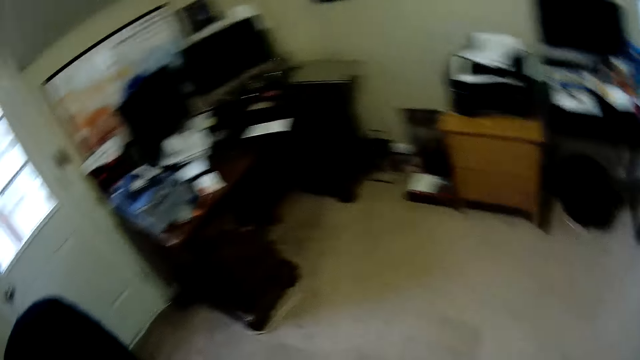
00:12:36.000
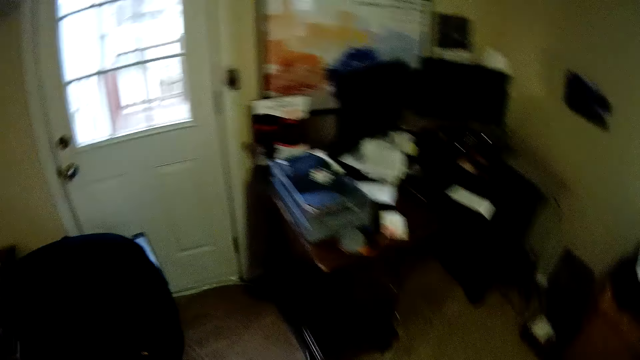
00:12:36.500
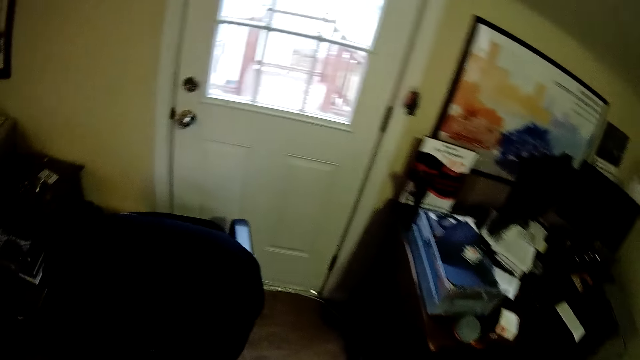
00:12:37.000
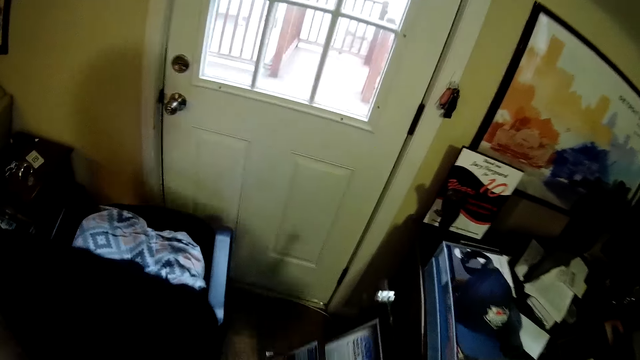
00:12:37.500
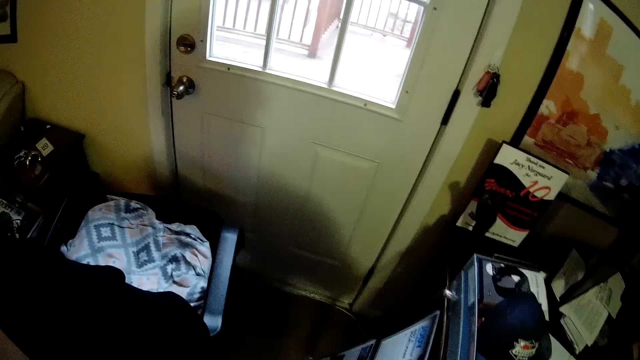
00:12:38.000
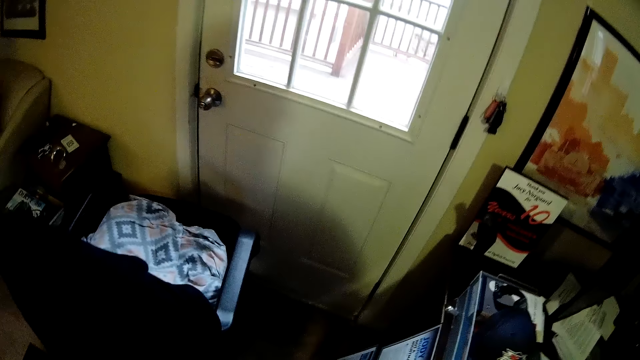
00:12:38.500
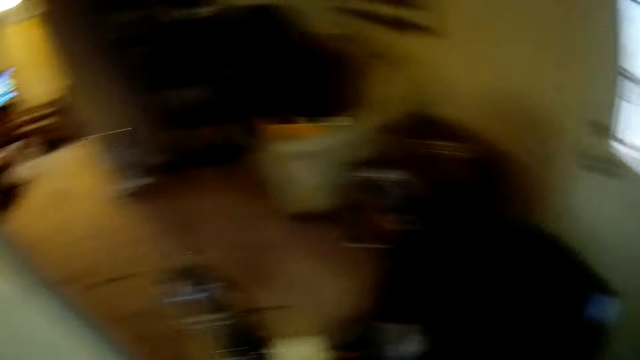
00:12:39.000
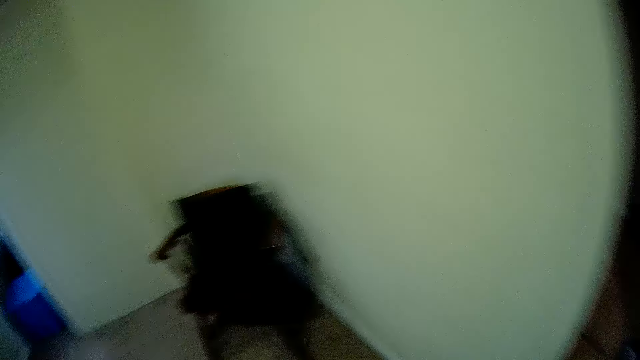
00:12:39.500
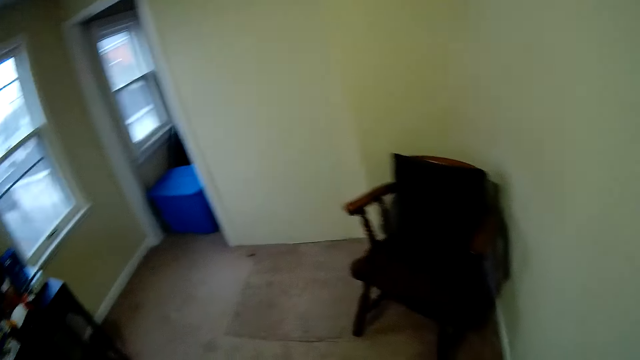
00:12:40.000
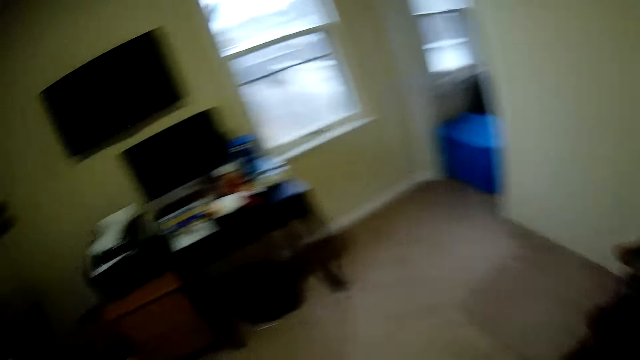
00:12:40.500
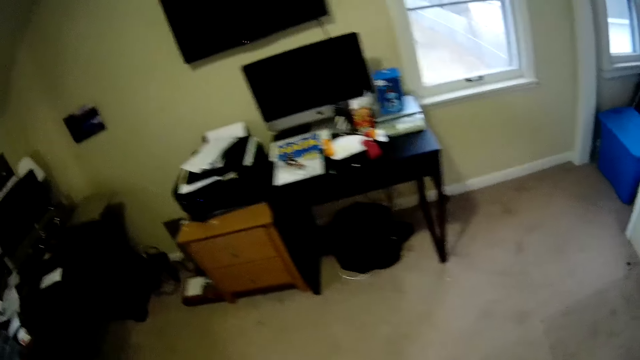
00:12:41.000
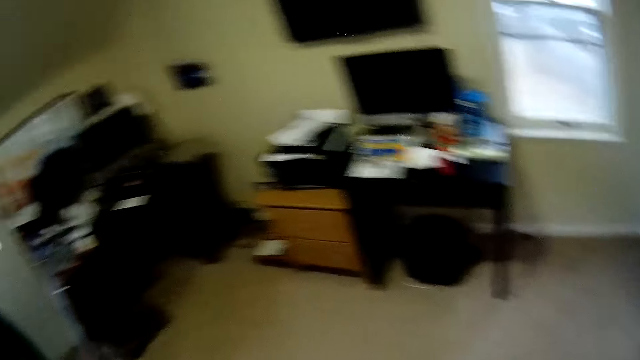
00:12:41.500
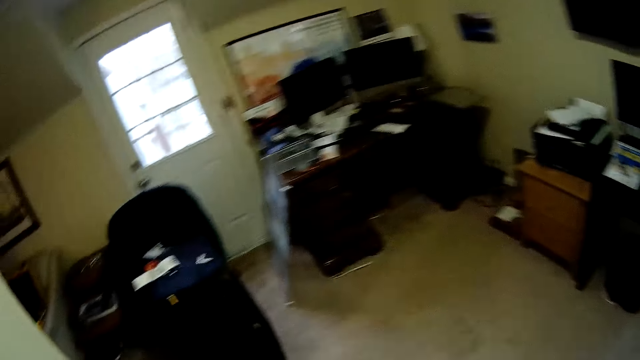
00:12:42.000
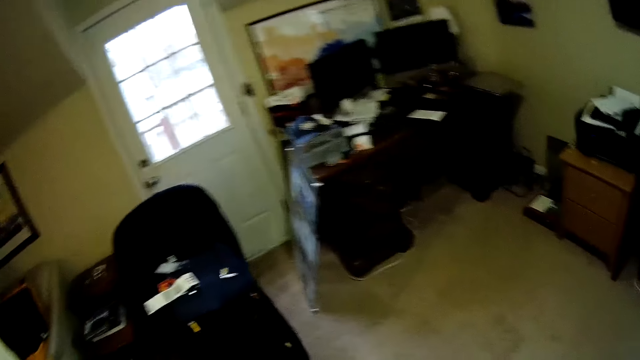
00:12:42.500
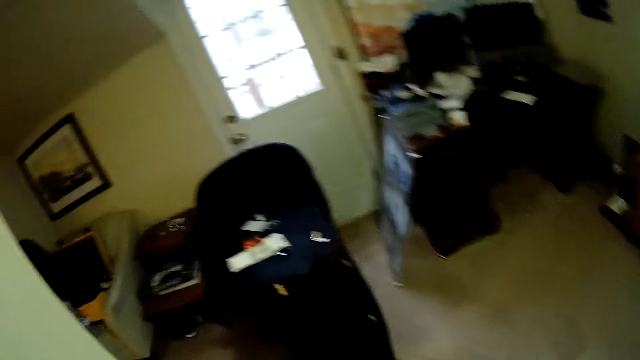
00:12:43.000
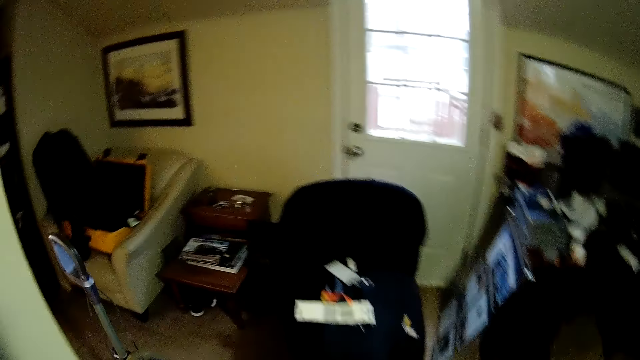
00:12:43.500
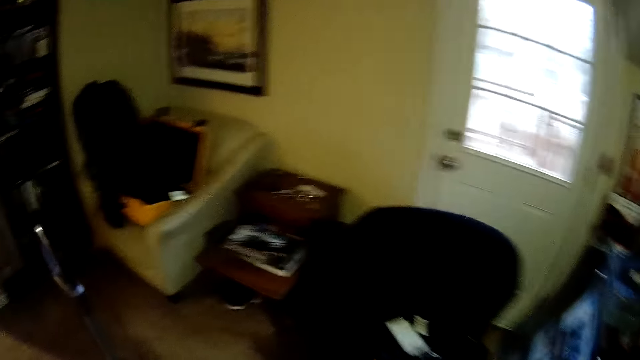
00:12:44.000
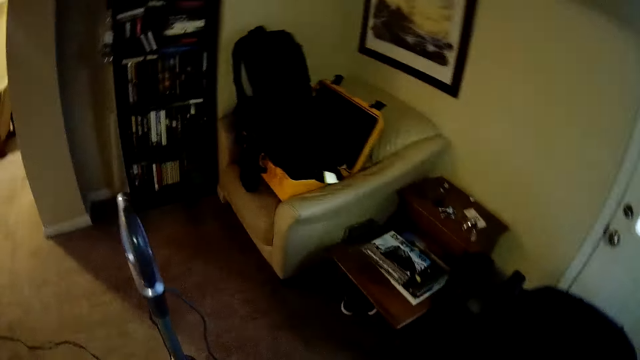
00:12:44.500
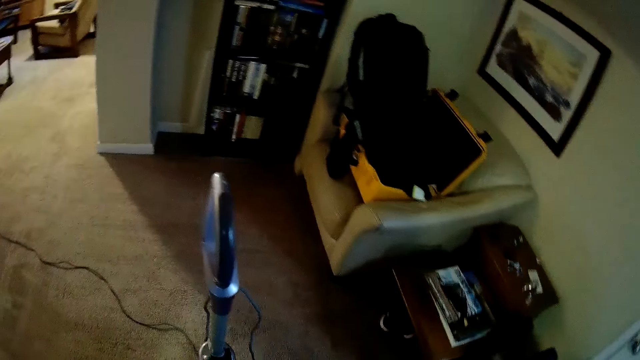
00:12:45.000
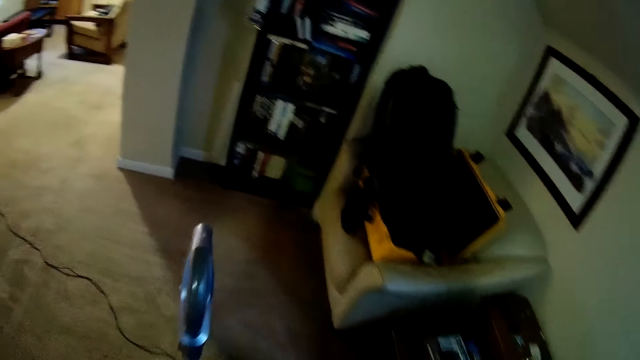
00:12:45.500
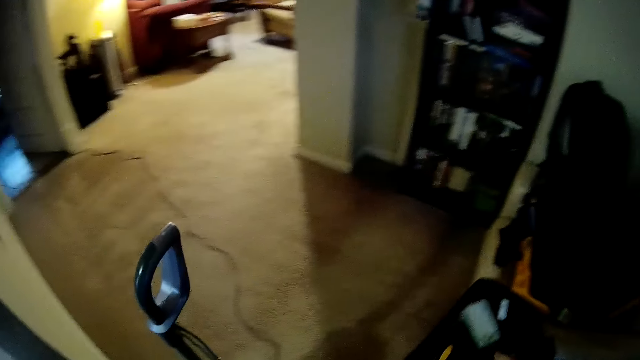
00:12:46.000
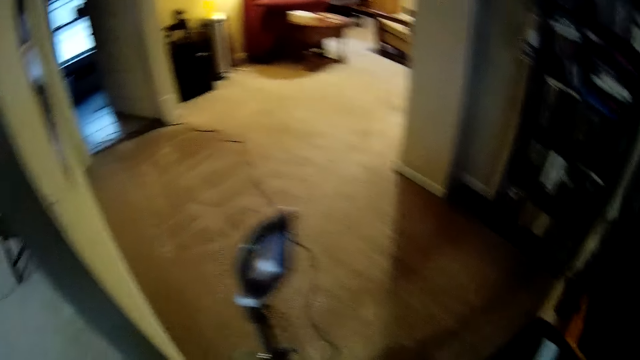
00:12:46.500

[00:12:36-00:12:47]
The camera wearer puts something against the cabinet. They touch something. They walk around the house.

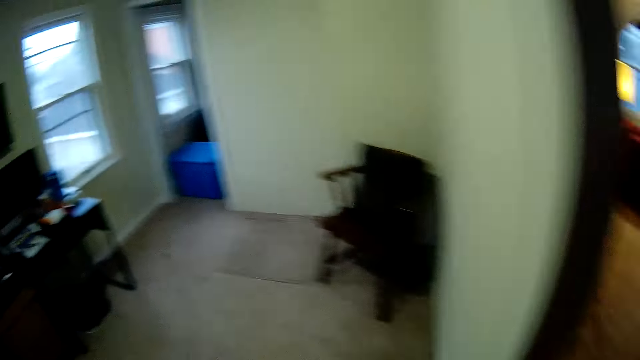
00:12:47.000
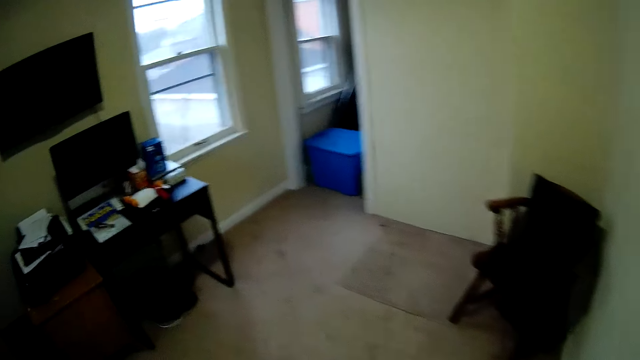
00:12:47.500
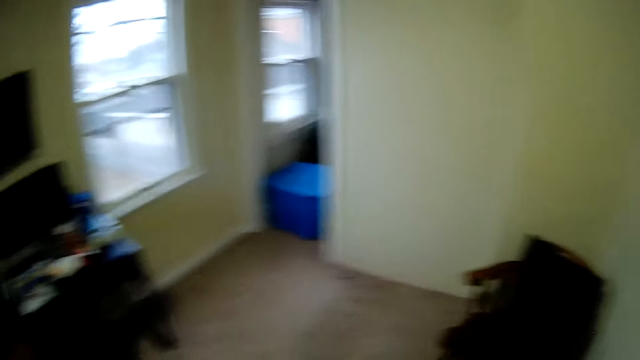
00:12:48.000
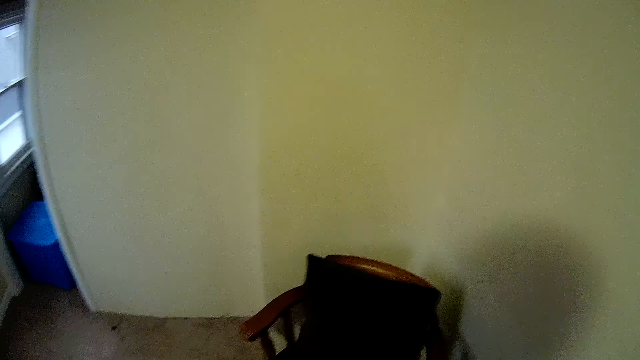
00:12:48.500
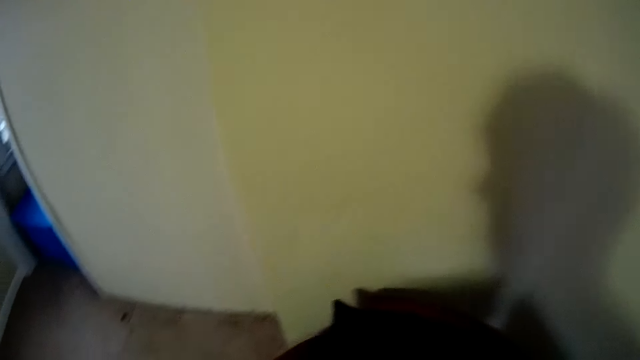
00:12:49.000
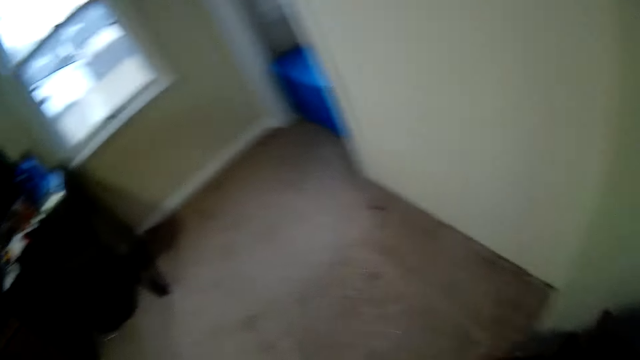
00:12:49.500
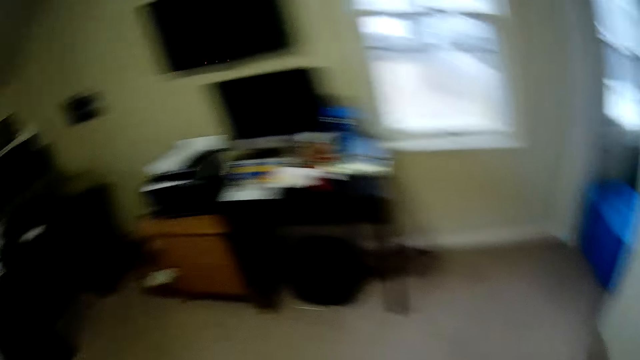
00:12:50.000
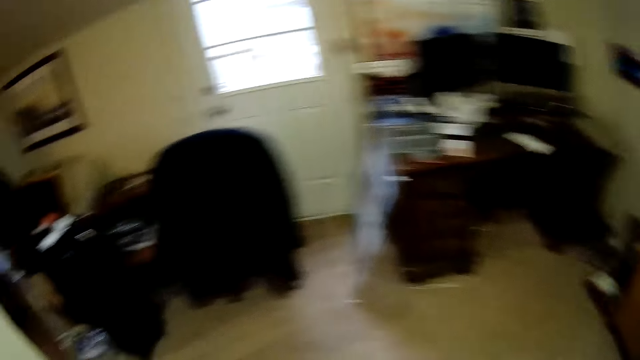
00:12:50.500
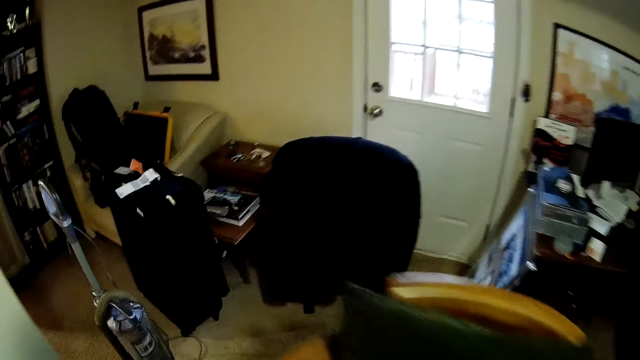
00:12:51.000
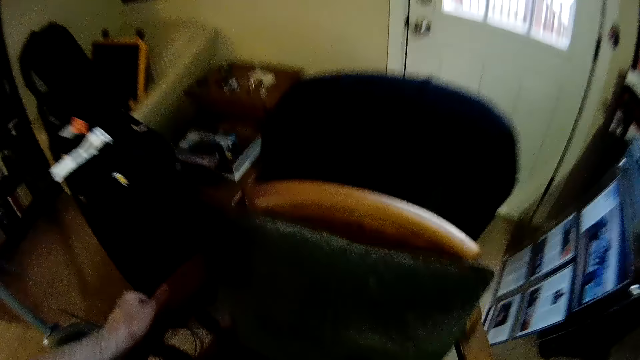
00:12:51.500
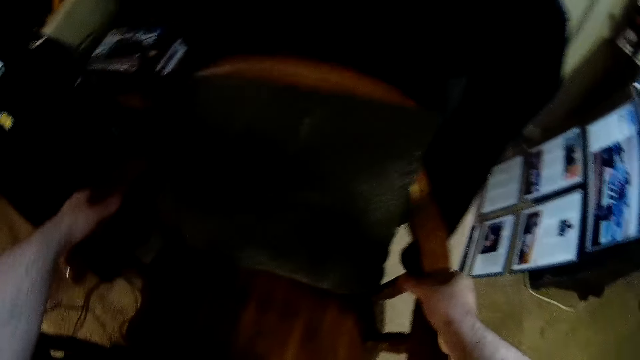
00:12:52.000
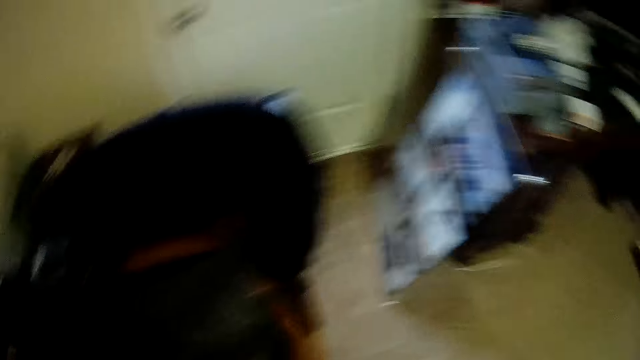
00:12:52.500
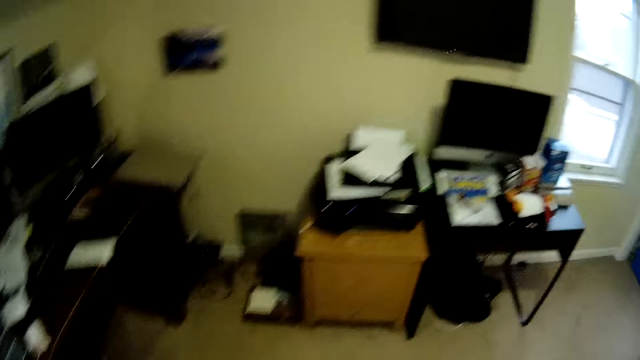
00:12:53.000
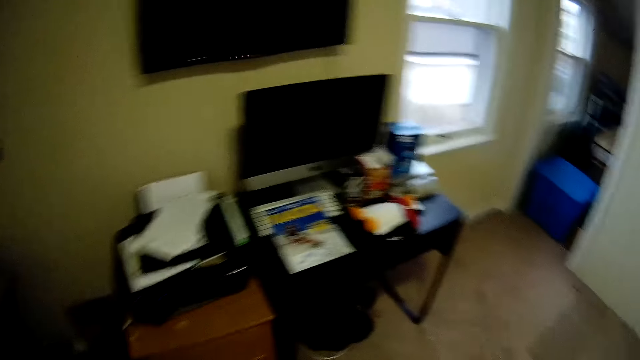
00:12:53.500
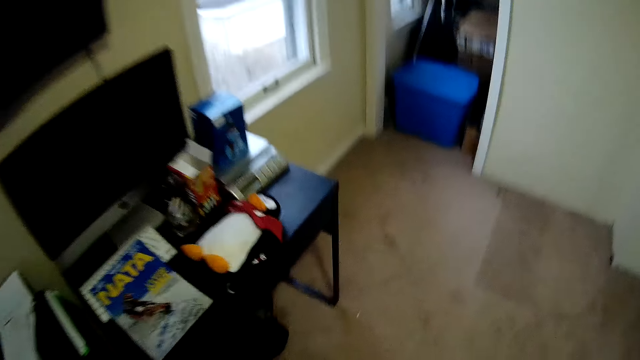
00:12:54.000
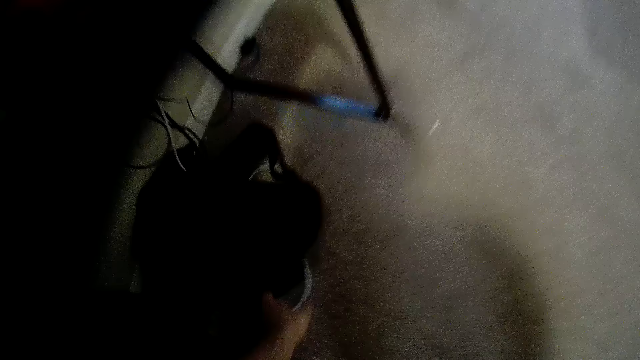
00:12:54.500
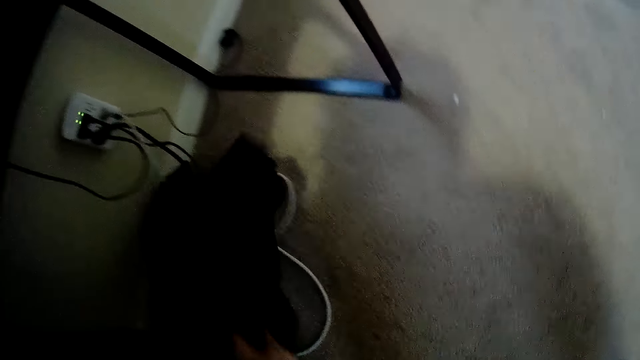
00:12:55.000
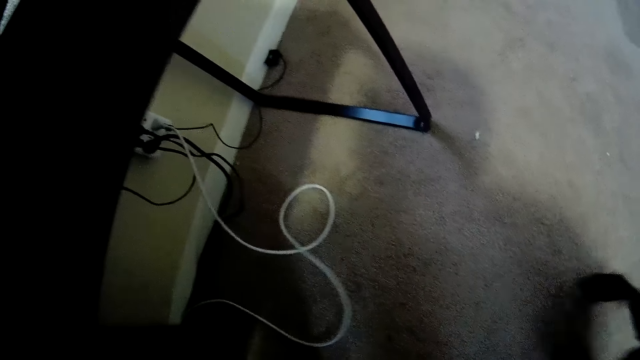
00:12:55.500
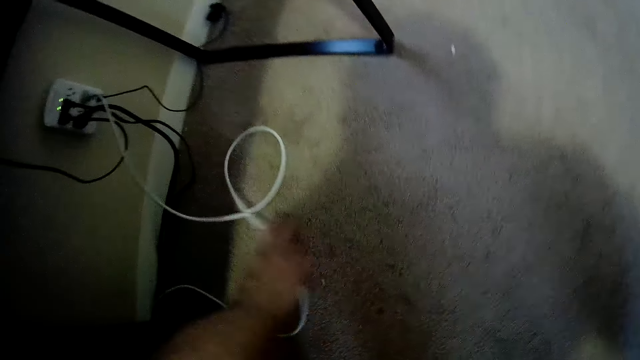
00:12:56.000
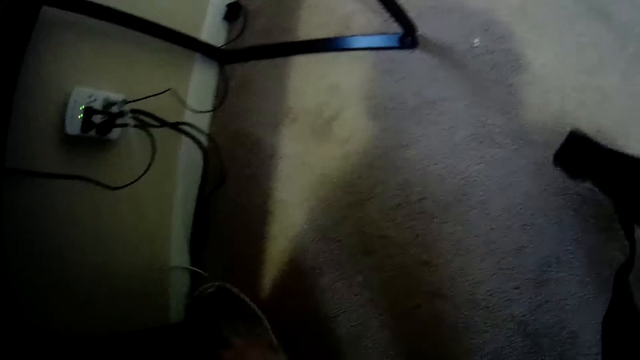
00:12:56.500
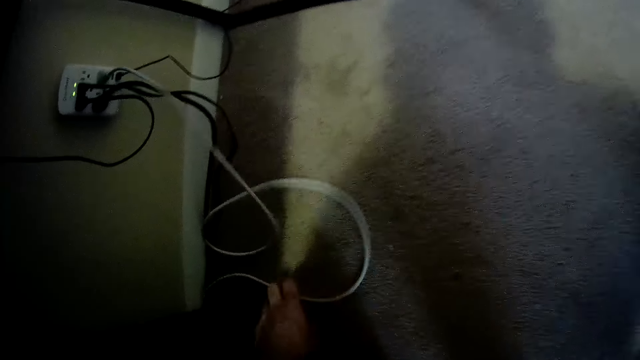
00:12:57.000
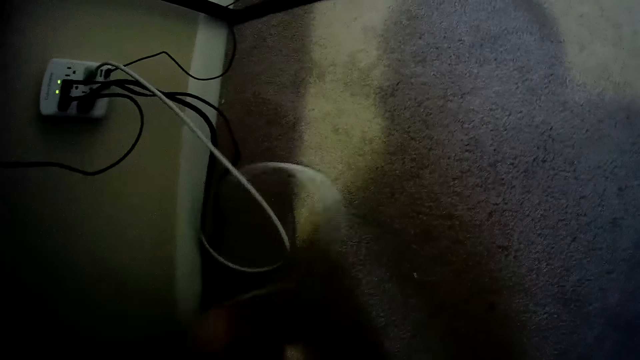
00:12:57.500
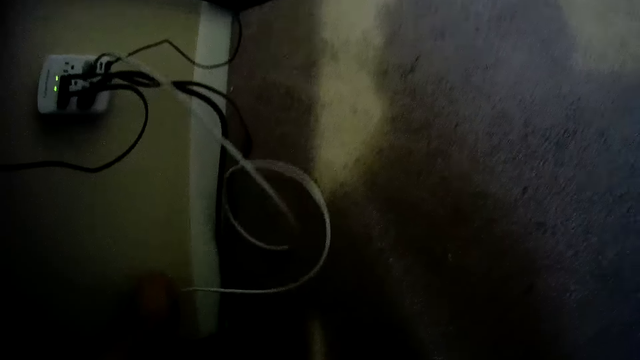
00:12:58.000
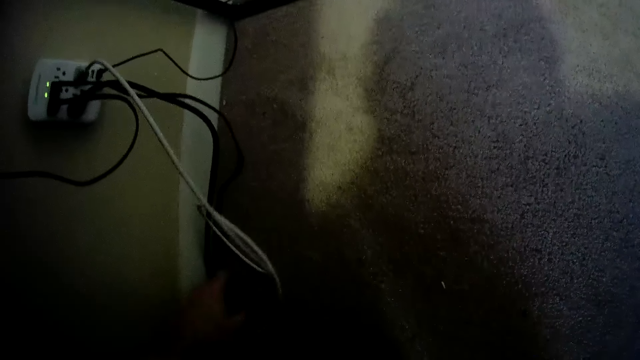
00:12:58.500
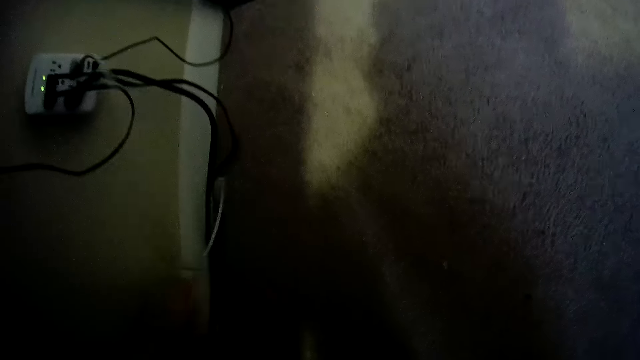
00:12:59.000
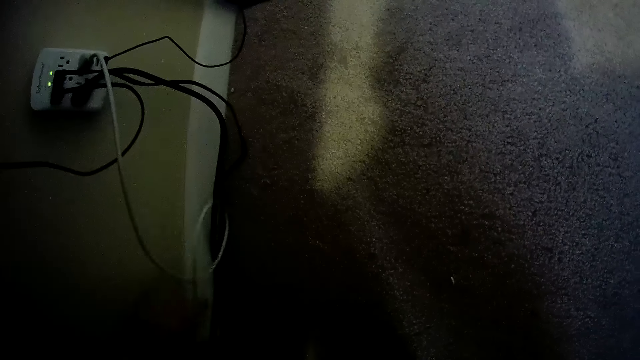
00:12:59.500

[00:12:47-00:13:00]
The camera wearer carries the chair from the ground. They put the chair on the ground. They put something on the chair. They walk around the house. They put the shoes under the stool. They pick up something under the table. They touch the wire under the table. They move the cables.
